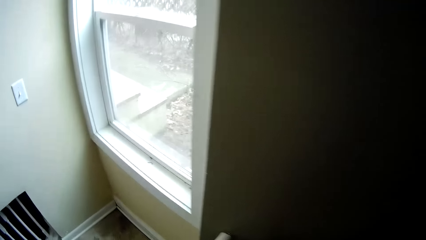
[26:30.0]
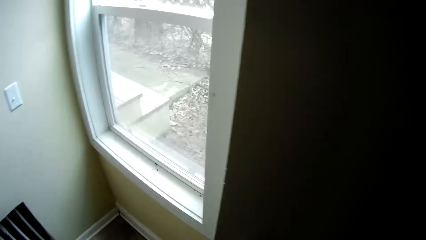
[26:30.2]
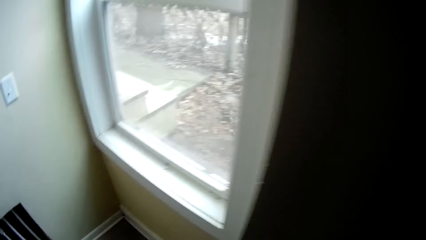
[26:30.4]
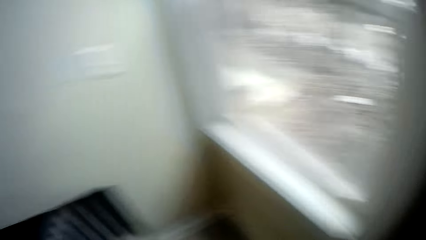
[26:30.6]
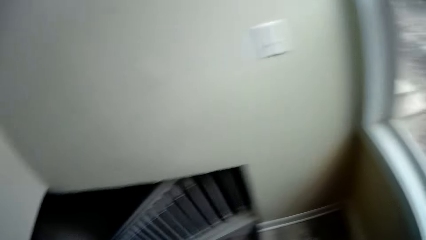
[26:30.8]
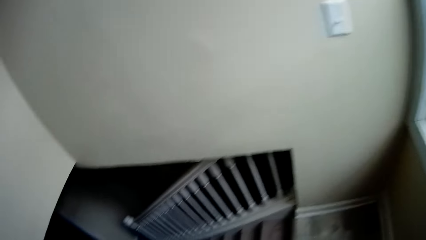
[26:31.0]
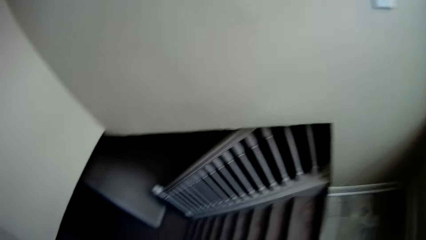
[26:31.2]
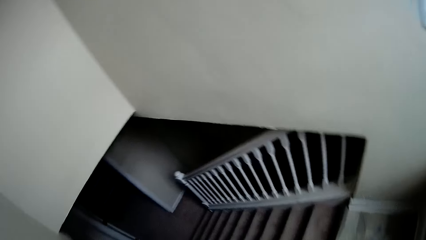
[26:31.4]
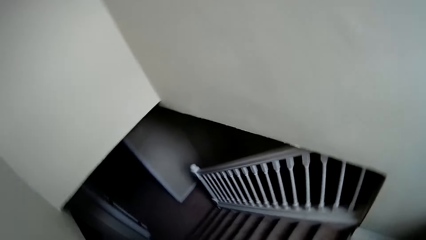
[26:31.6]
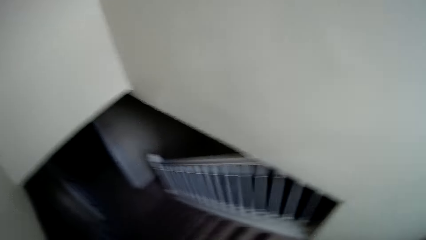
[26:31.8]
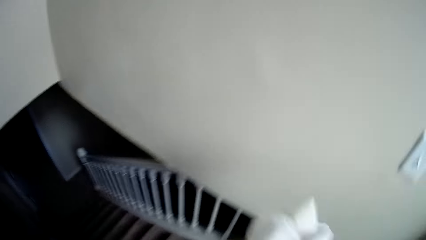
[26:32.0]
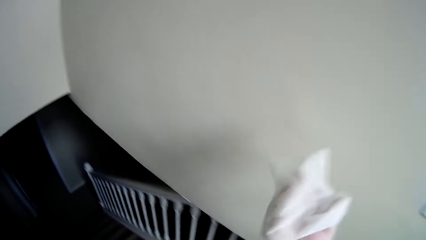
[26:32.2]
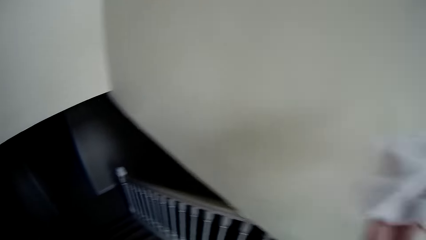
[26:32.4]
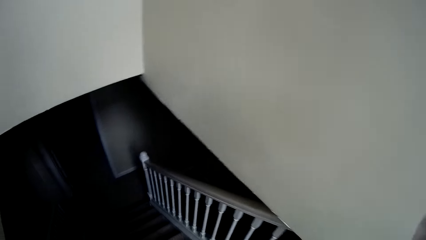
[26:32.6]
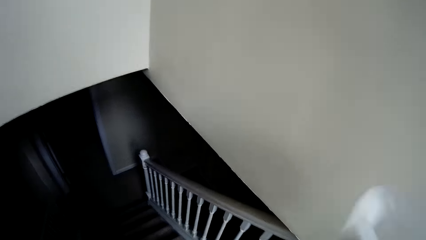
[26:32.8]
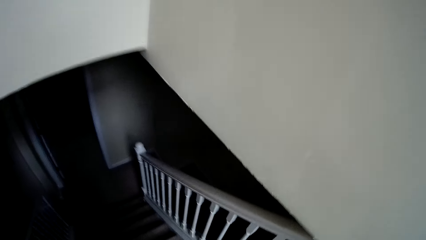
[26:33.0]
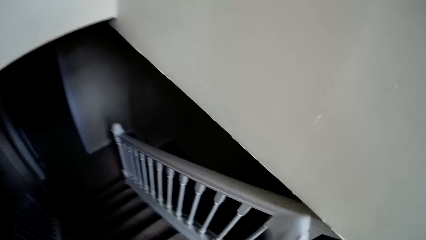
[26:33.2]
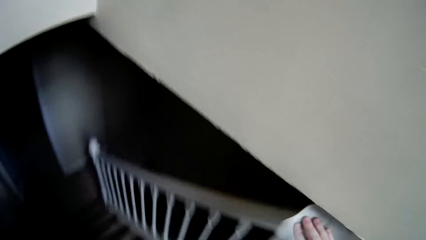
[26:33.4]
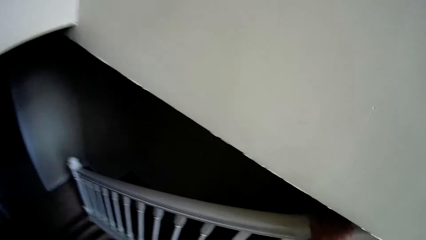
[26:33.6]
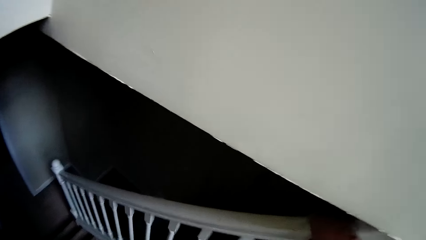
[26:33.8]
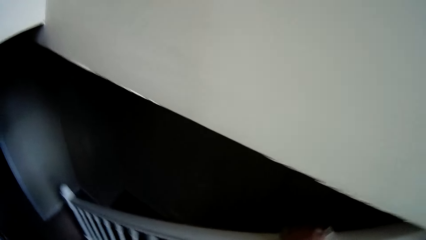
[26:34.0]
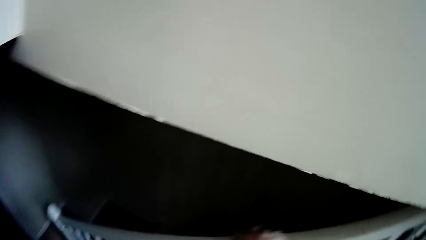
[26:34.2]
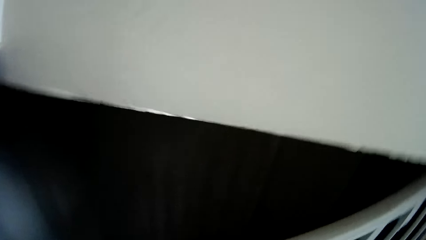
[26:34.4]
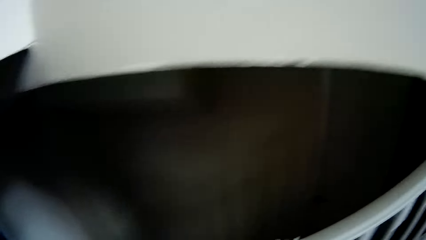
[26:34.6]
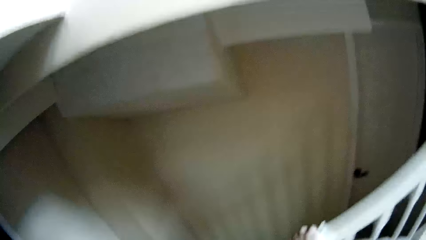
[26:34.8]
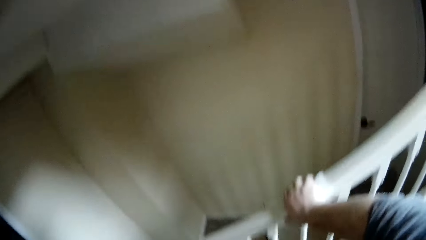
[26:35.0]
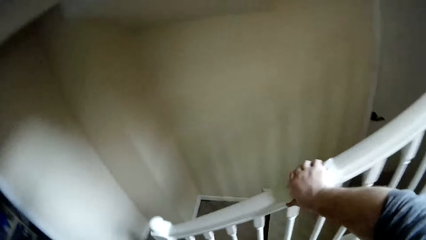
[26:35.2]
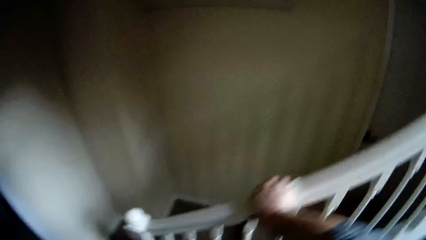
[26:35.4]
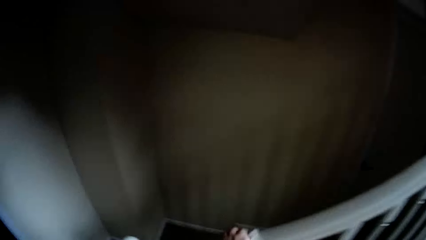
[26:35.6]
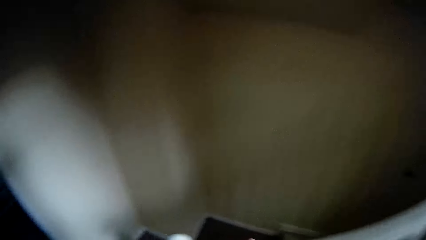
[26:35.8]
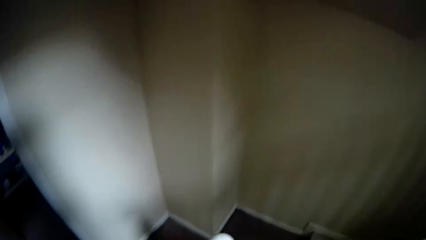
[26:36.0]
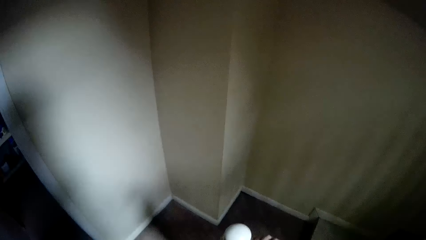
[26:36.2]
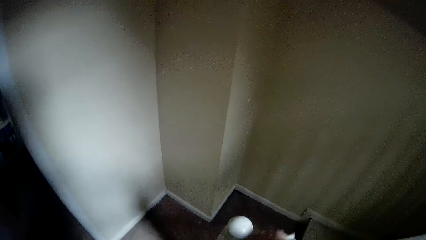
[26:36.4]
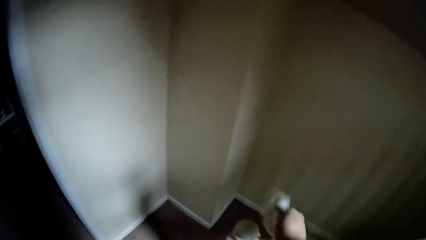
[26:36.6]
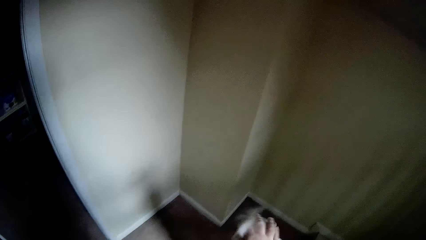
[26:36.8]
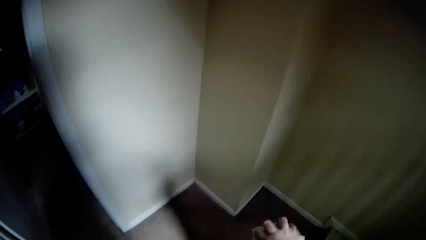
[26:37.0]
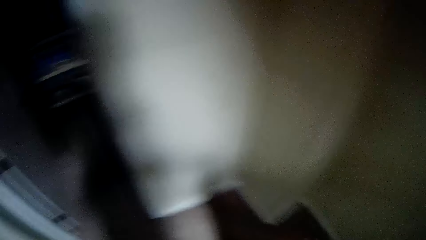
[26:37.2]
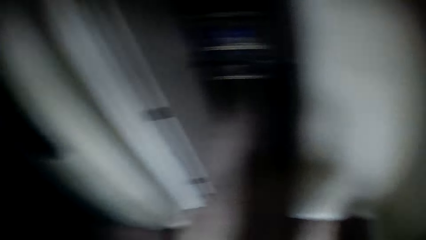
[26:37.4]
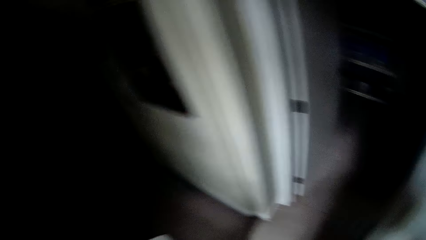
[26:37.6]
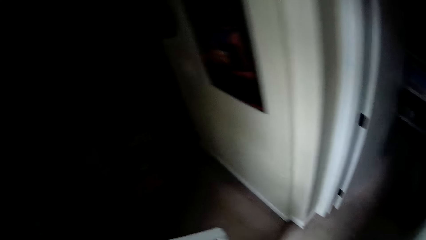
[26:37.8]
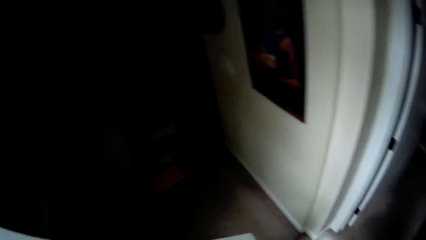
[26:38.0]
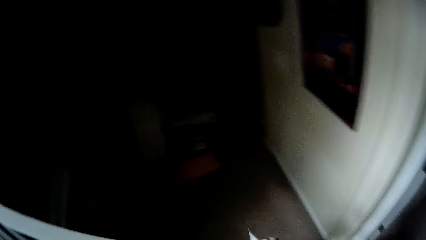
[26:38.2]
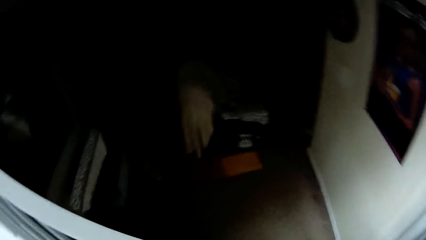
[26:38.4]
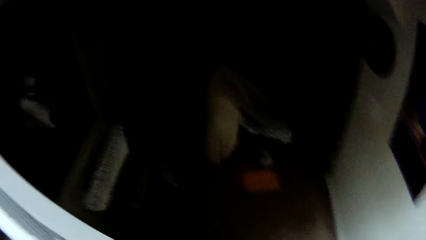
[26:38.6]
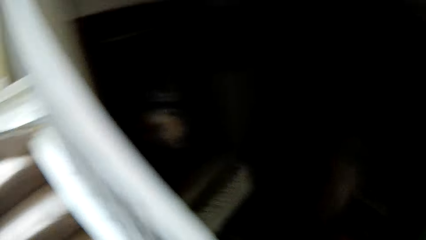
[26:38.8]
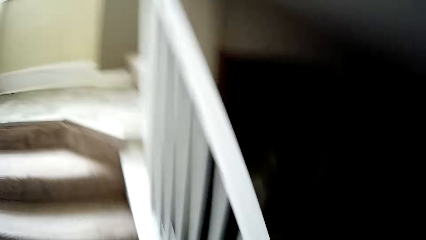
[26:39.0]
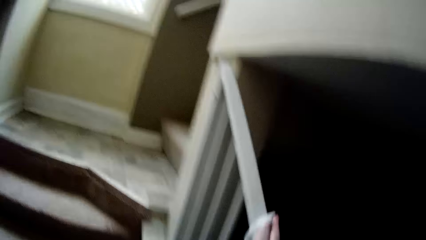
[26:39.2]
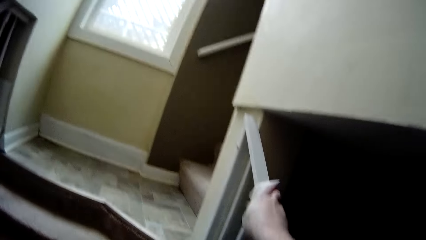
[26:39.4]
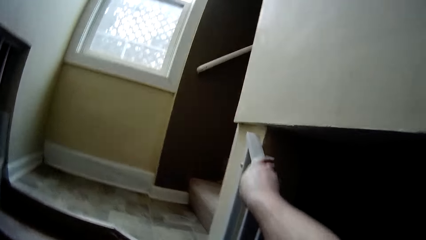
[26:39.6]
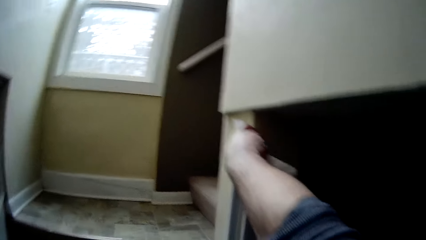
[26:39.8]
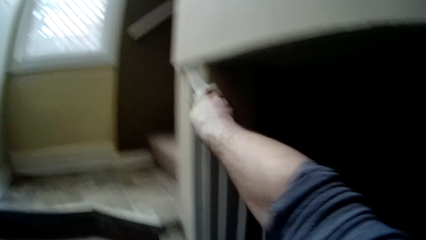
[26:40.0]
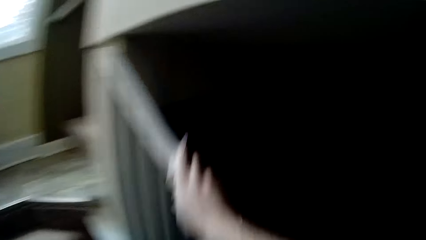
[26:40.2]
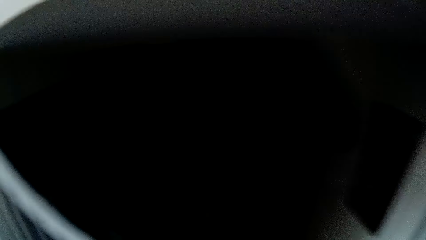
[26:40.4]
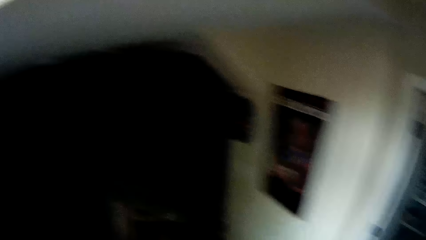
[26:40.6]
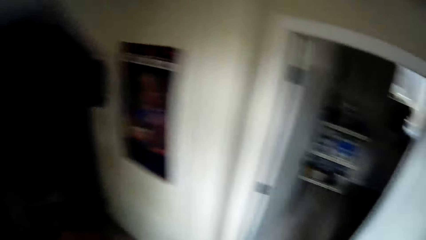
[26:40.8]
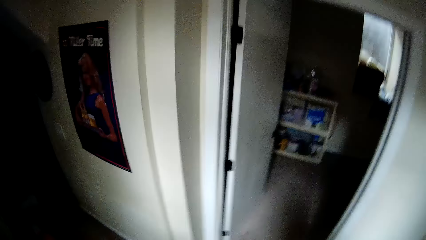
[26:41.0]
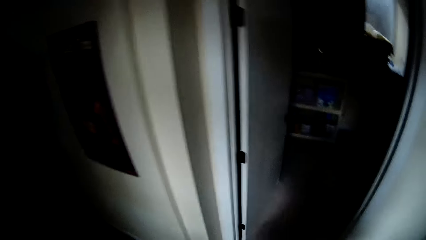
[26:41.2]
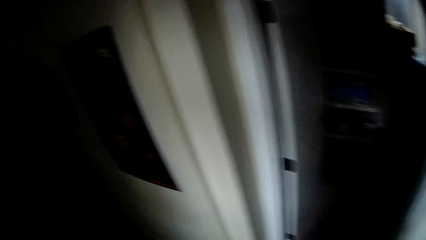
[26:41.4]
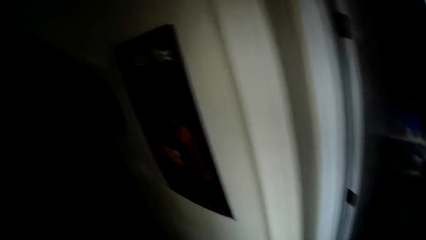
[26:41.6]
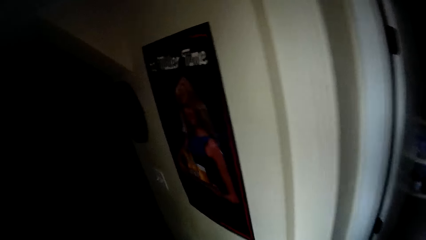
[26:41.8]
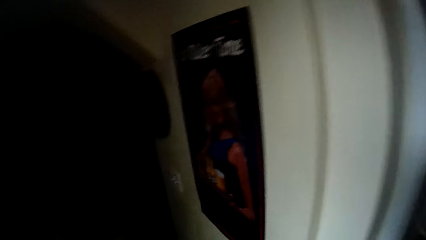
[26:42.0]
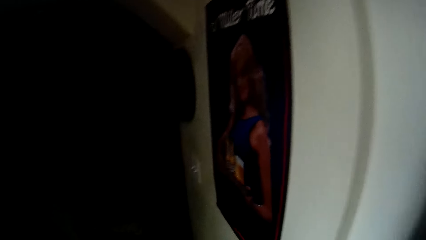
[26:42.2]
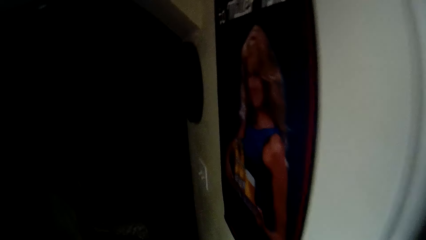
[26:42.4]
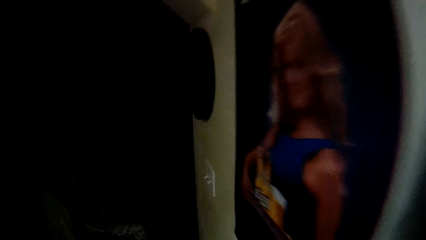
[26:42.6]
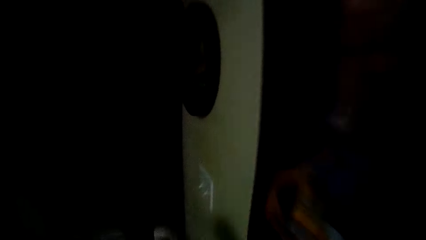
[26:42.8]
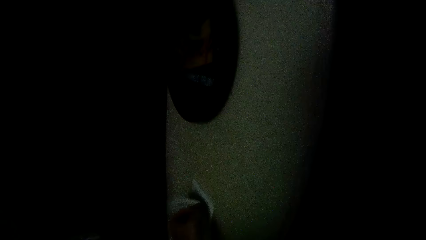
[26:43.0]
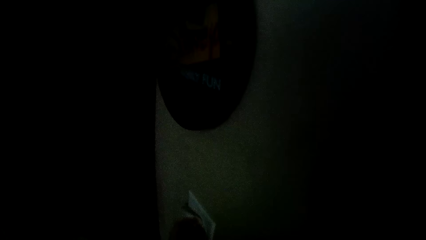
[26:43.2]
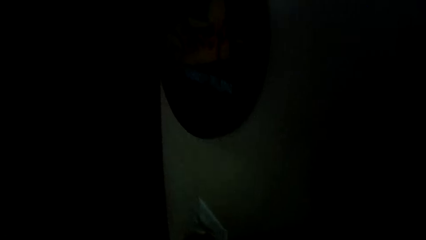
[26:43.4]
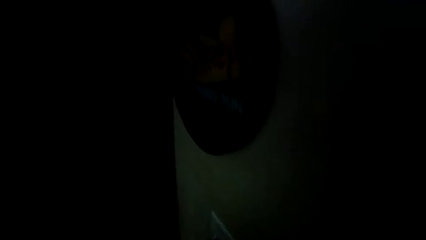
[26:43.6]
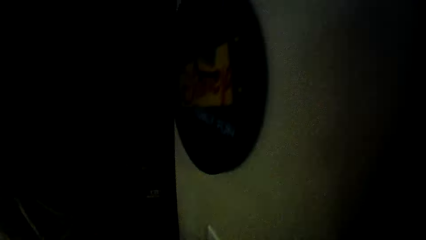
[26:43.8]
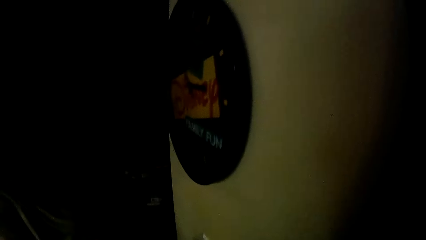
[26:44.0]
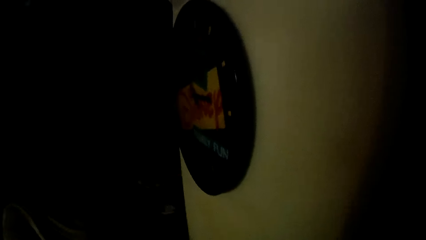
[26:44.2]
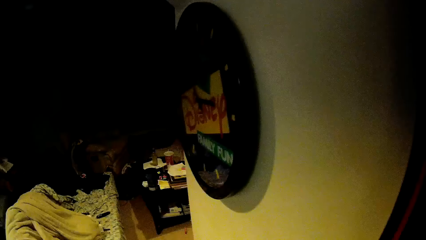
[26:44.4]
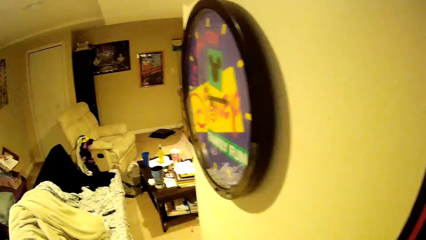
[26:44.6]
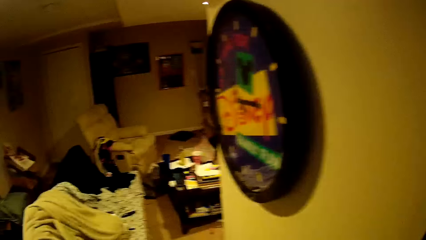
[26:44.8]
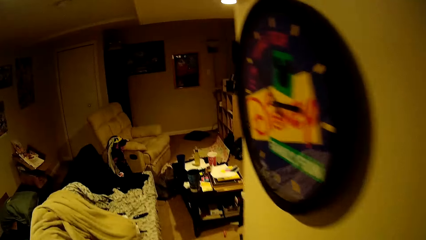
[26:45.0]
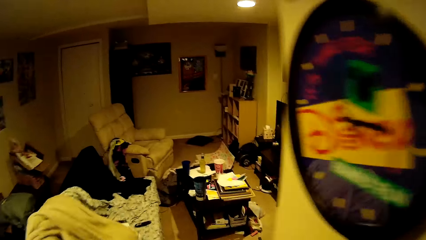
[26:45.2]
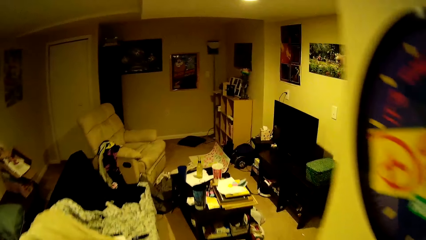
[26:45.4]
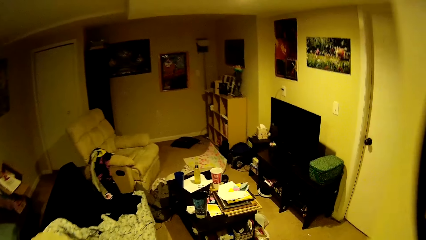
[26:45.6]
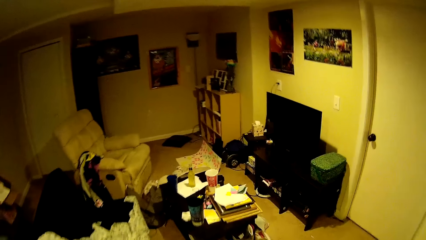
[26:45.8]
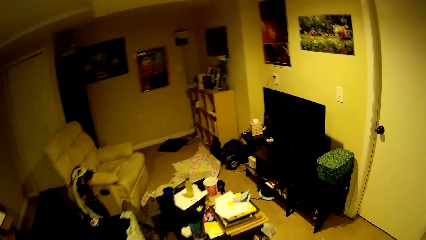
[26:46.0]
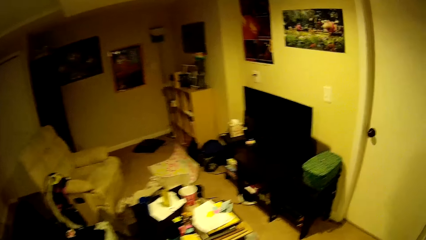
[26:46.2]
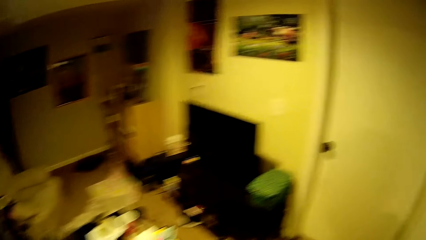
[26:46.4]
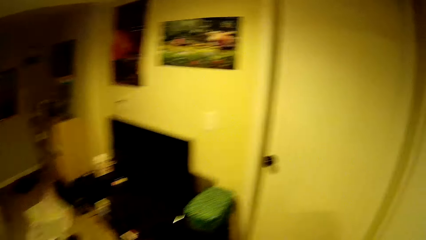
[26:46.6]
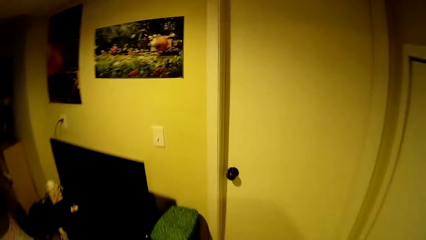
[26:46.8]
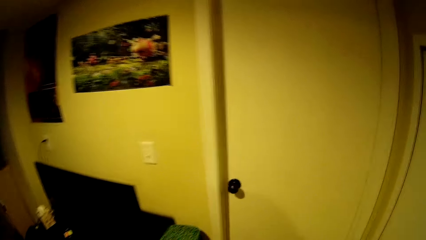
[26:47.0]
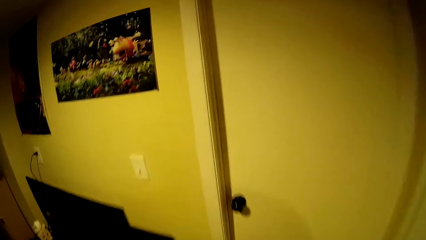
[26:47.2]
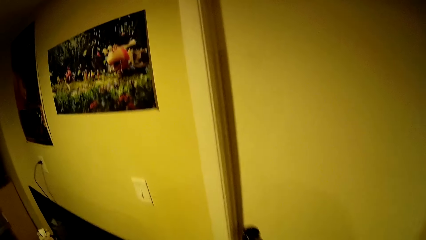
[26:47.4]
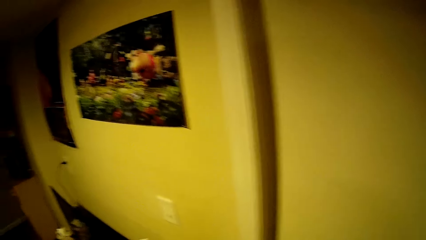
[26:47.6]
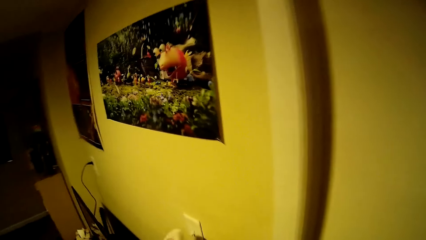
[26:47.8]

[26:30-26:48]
The camera wearer wipes the handrail. They descend the staircase. They wipe the handrail. They turn around. They wipe the handrail. They walk around the house. They turn on the light. They walk around the house.
